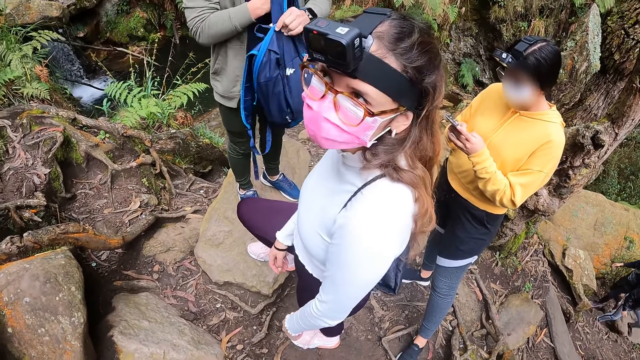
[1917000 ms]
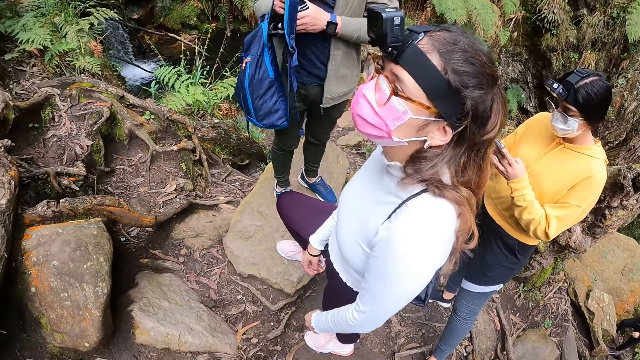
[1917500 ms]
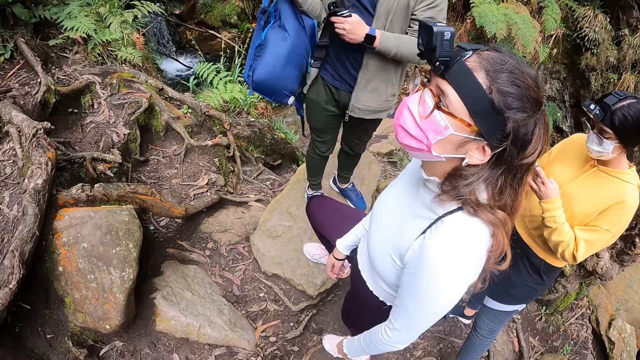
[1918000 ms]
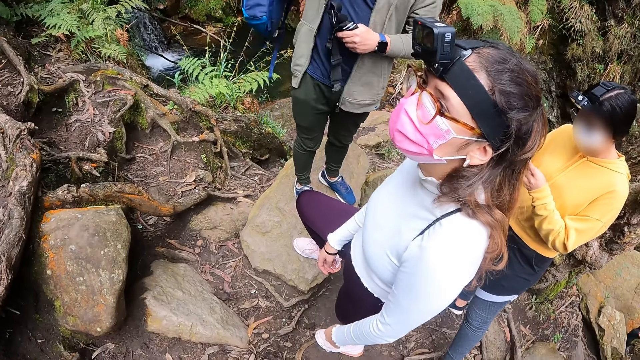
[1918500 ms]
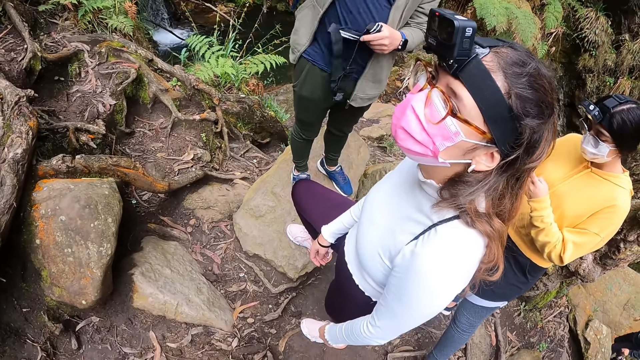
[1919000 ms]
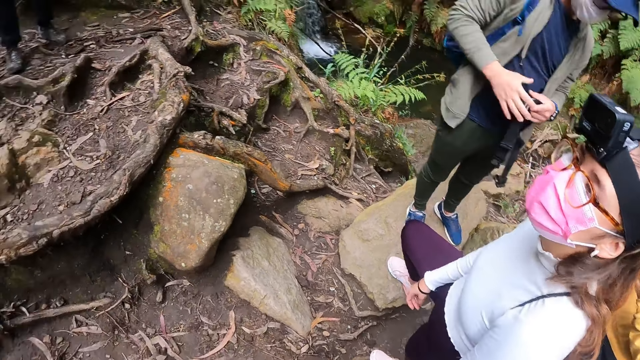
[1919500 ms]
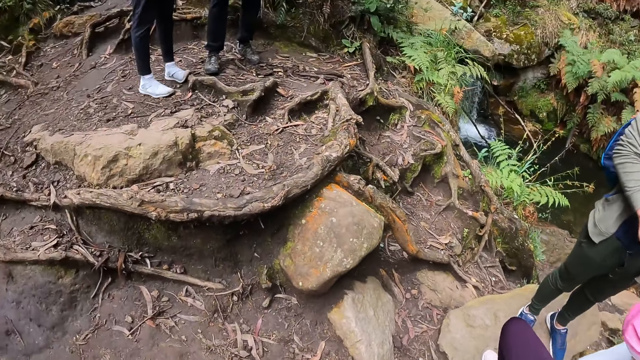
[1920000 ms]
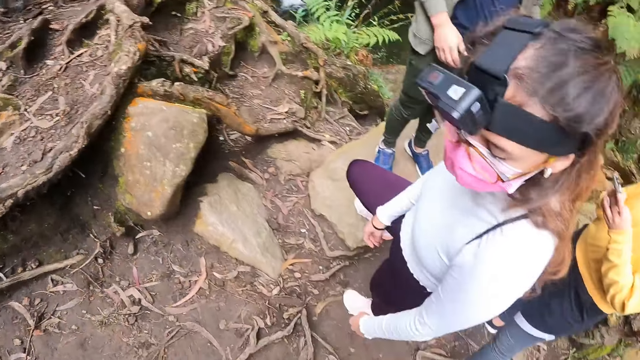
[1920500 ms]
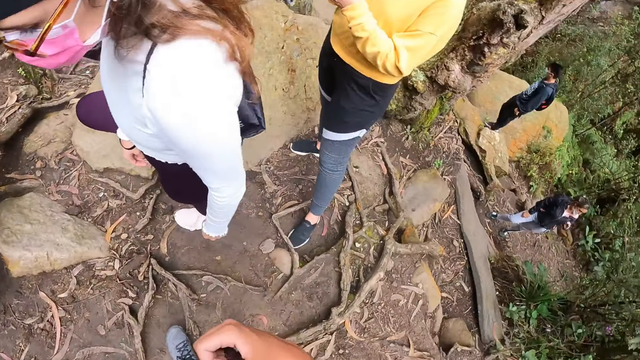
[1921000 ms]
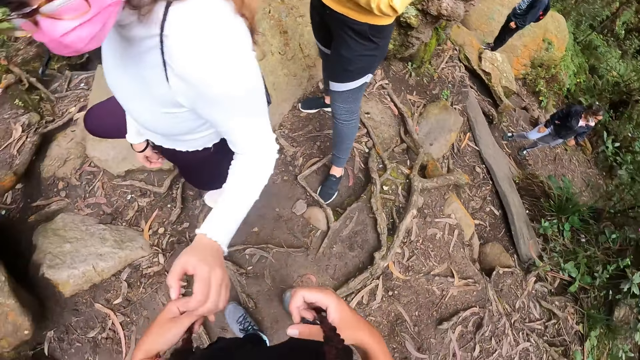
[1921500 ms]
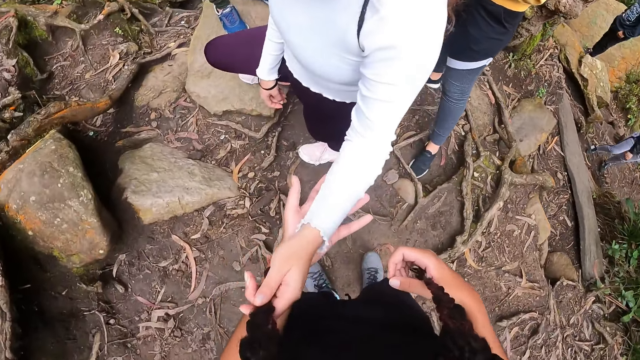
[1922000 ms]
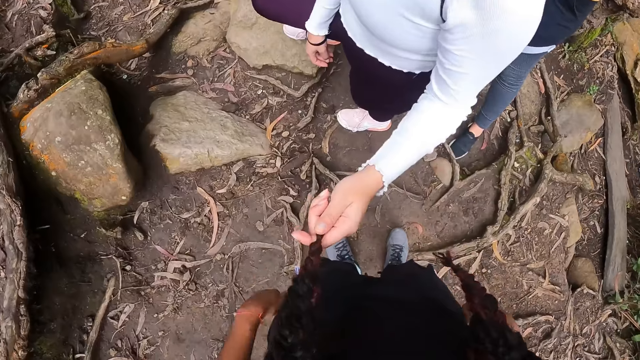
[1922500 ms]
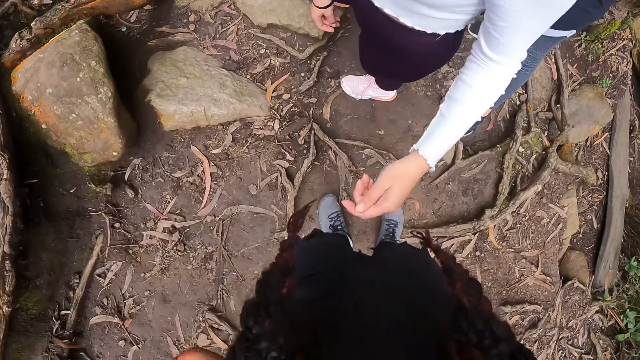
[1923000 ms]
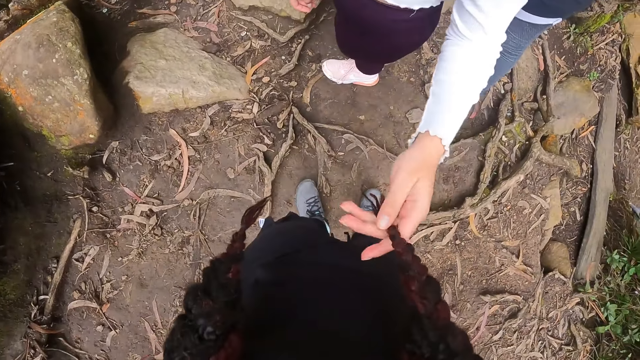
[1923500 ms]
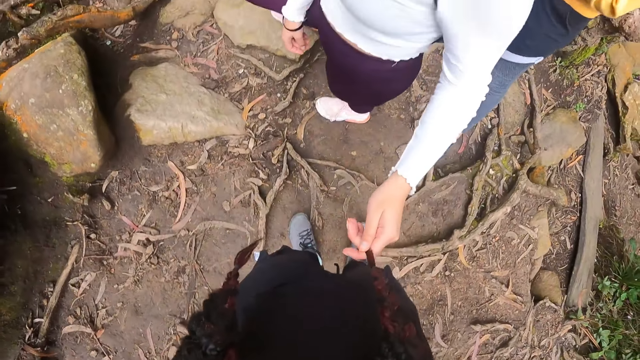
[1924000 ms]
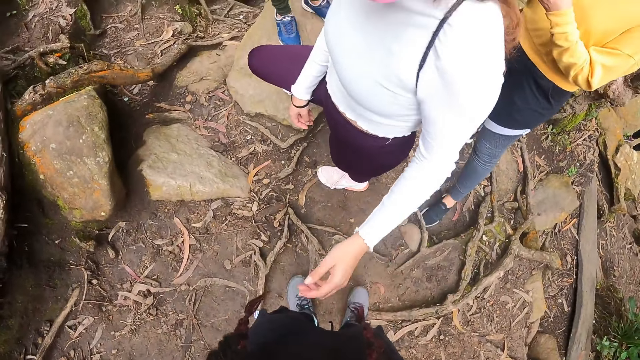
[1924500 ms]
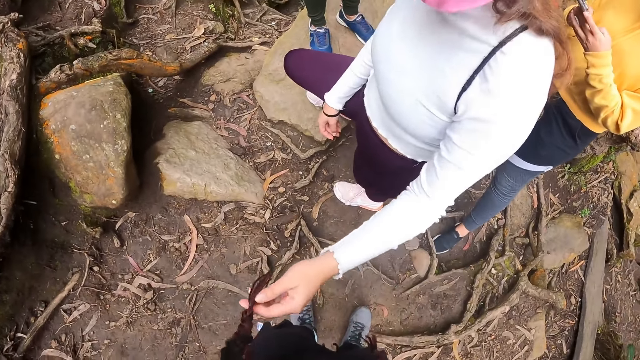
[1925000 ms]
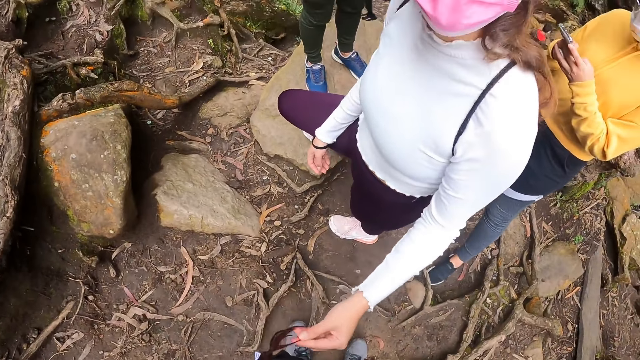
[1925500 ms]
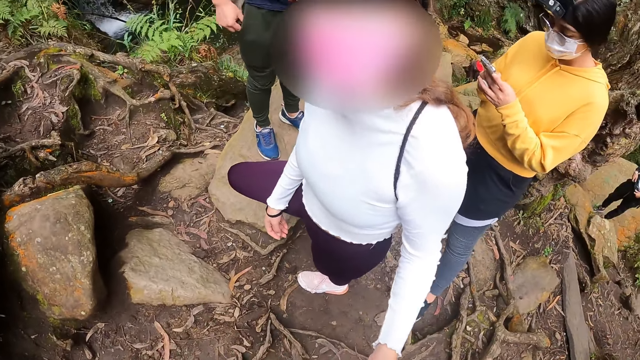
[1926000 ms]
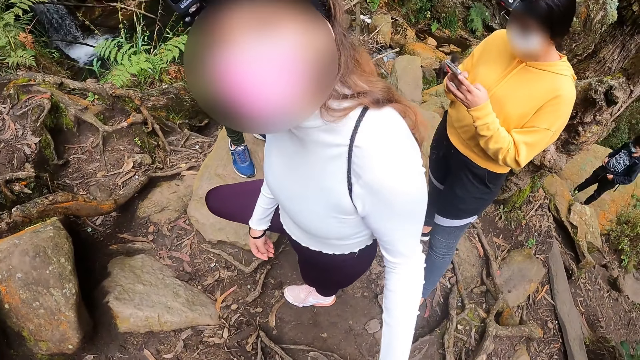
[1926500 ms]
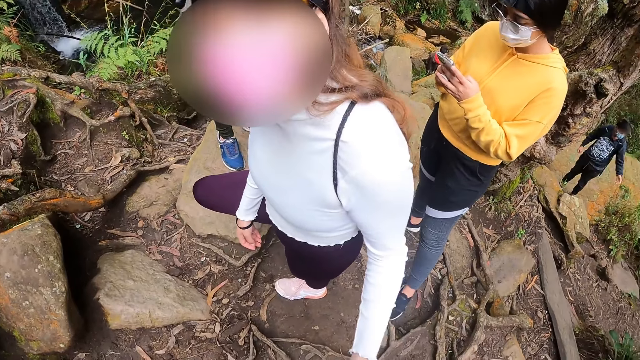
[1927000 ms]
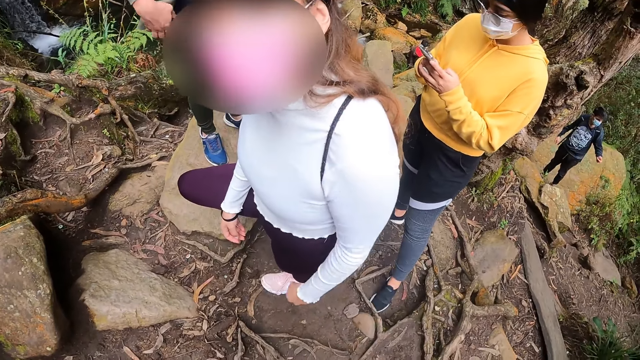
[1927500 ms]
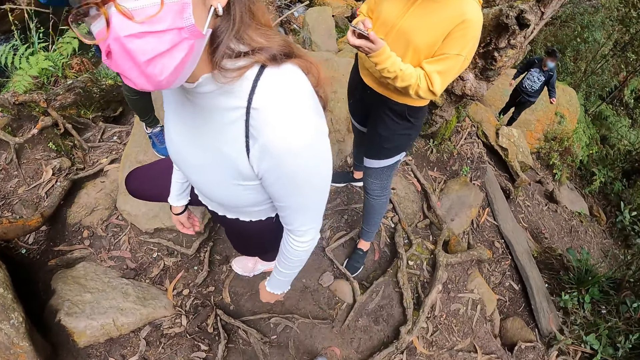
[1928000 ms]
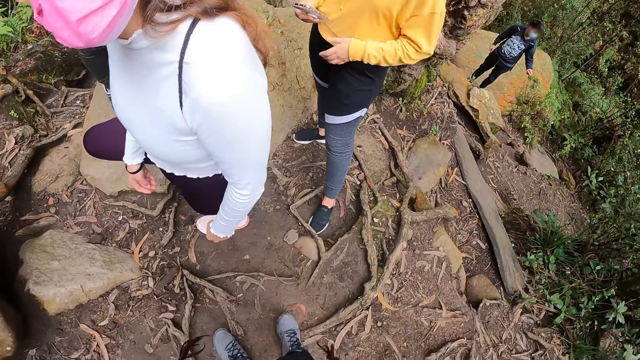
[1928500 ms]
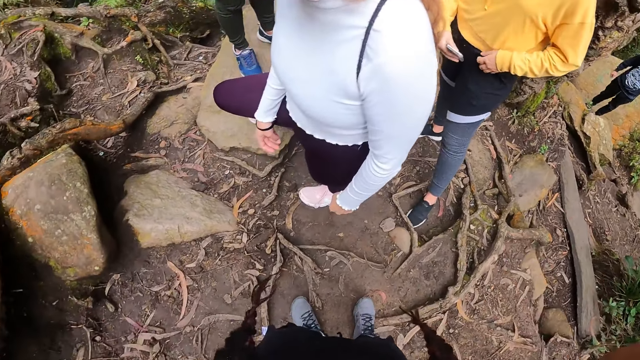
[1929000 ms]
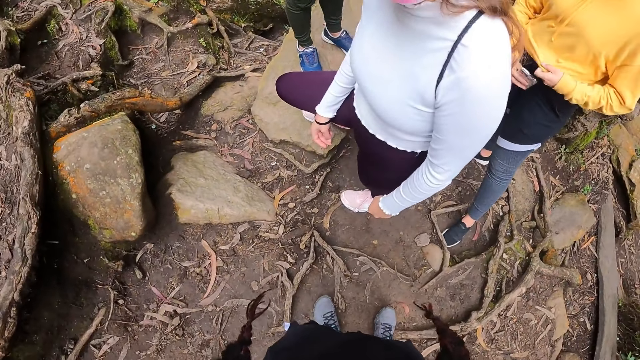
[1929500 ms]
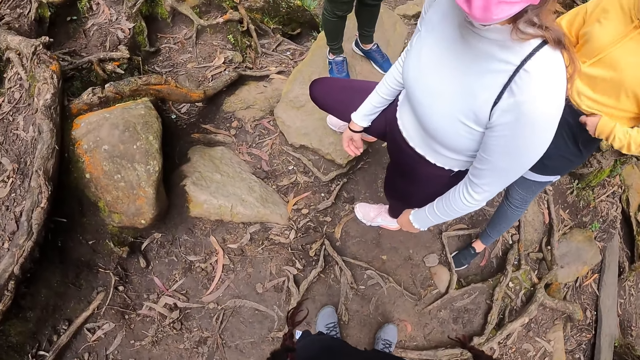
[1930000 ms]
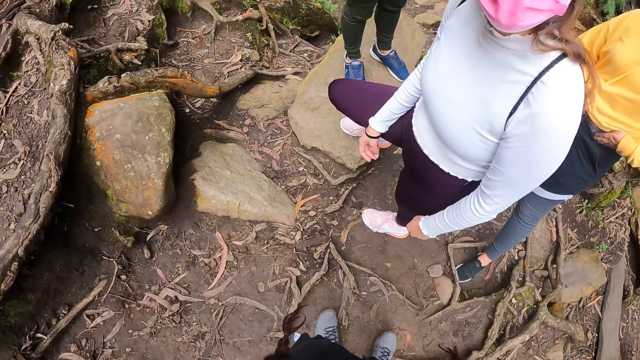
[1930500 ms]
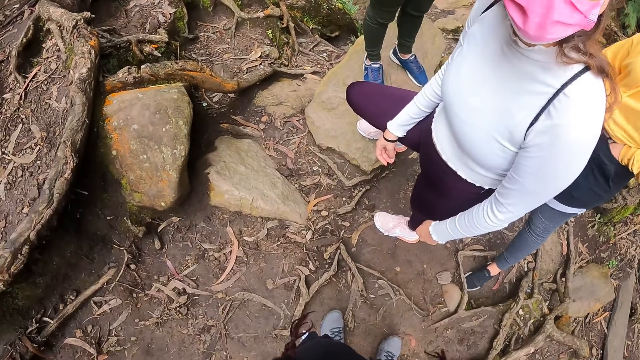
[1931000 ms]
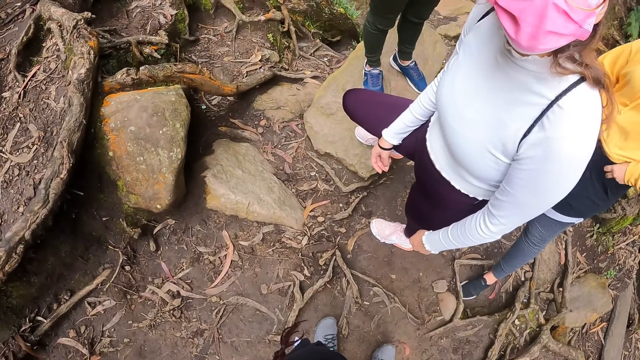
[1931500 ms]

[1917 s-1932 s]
The camera wearer looks around. A man backs a bag with both hands. The man moves a belt to his left hand. The camera wearer stretches her left hand forward. A woman touches the hair of the camera wearer with her left hand. The camera wearer interacts with the woman. The woman holds hair. The camera wearer looks around. She interacts with the woman. Another woman raises her cloth with her left hand and puts the phone under her cloth with her right hand.

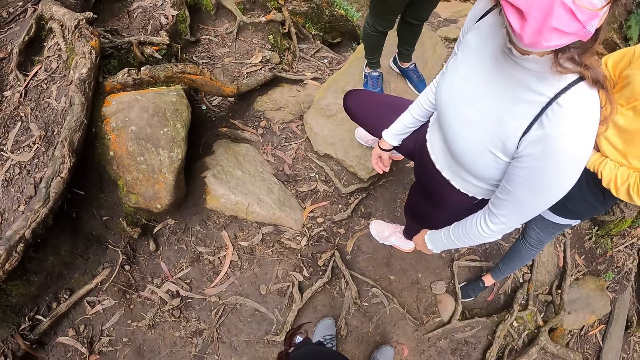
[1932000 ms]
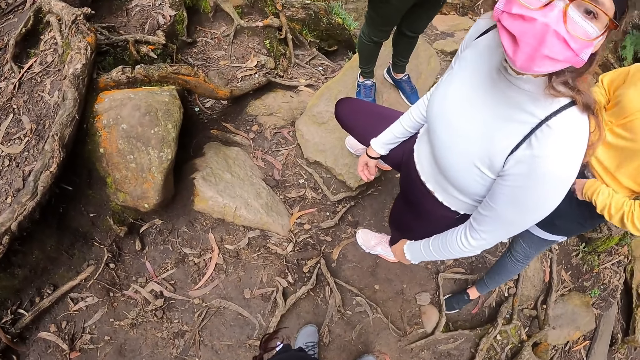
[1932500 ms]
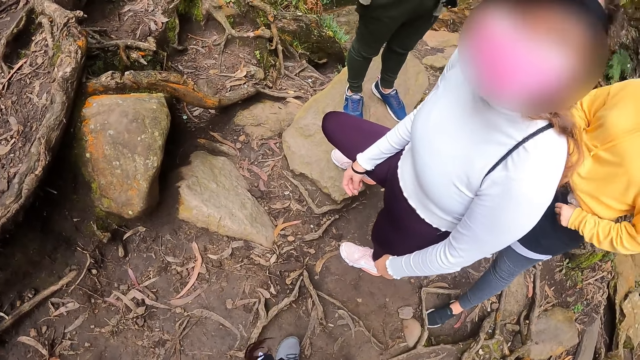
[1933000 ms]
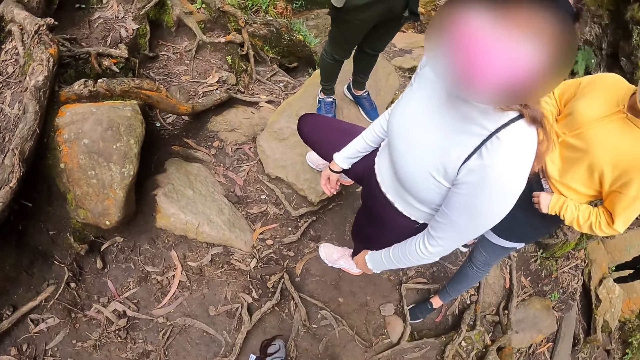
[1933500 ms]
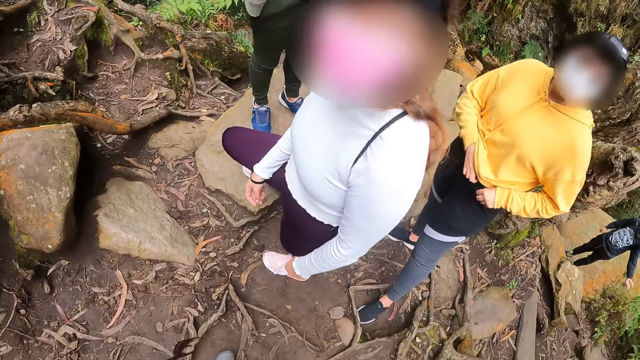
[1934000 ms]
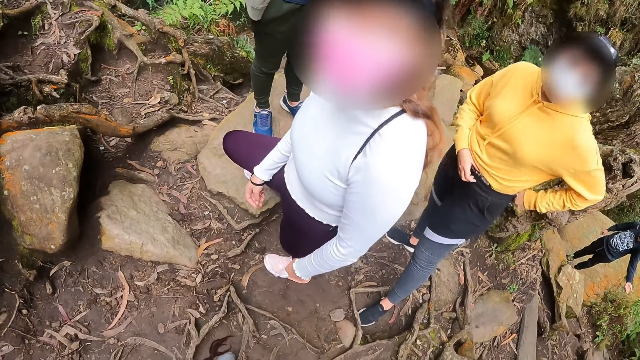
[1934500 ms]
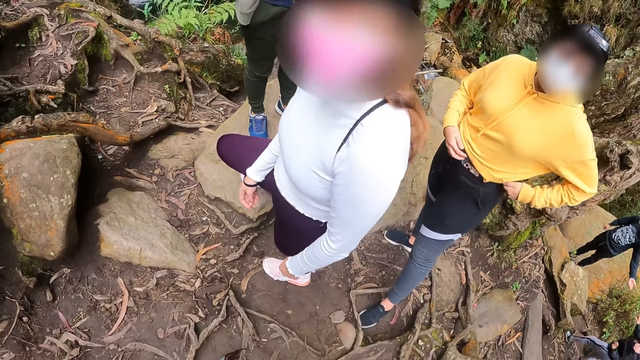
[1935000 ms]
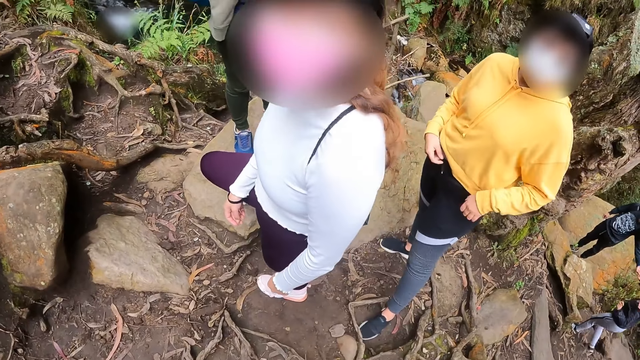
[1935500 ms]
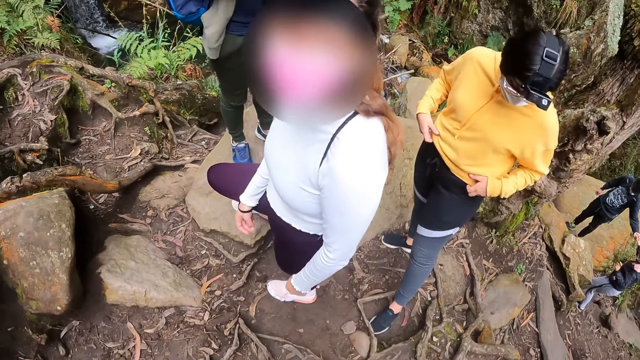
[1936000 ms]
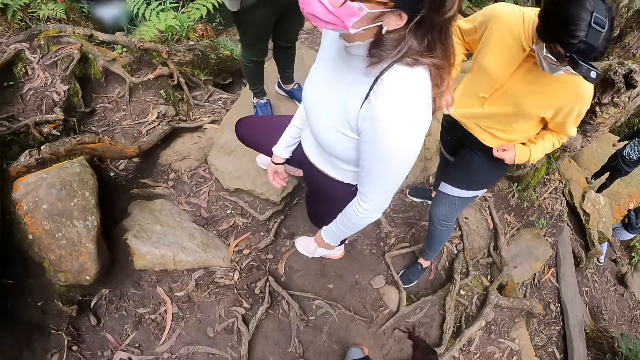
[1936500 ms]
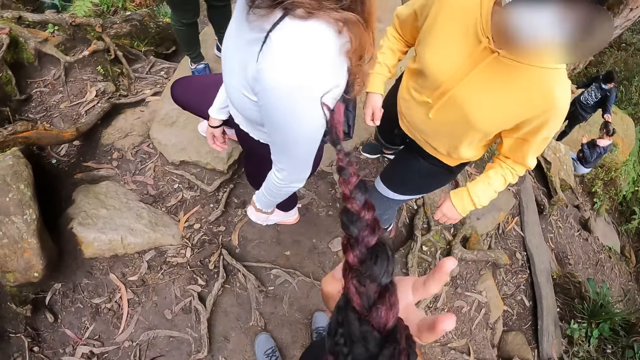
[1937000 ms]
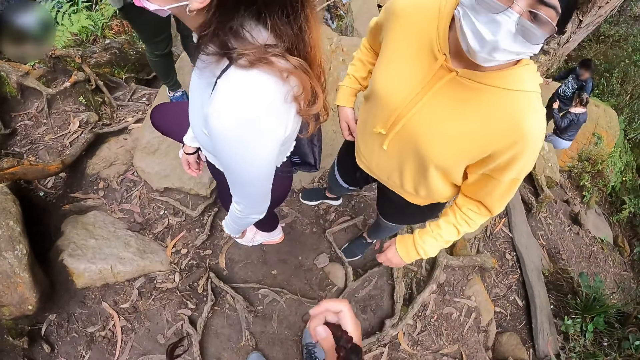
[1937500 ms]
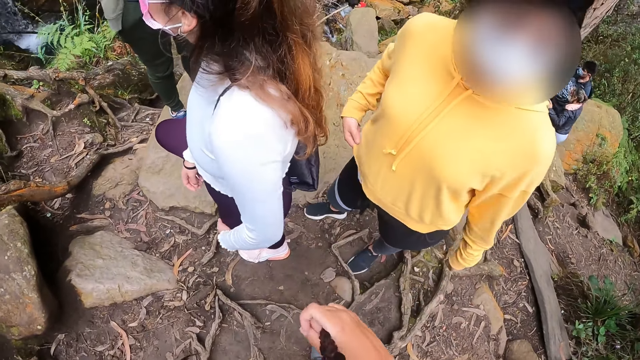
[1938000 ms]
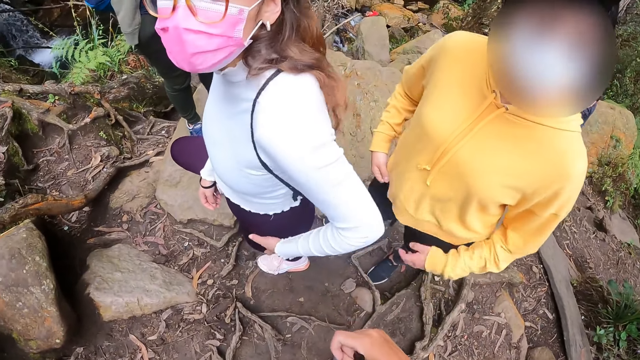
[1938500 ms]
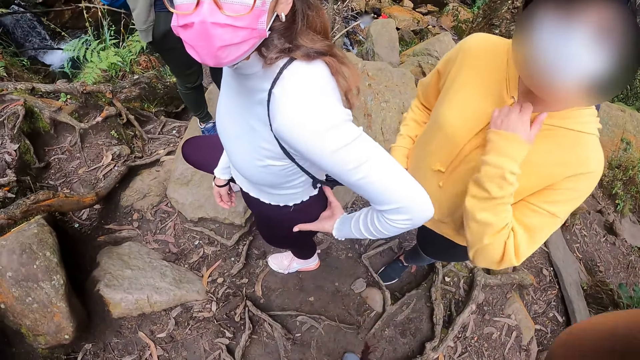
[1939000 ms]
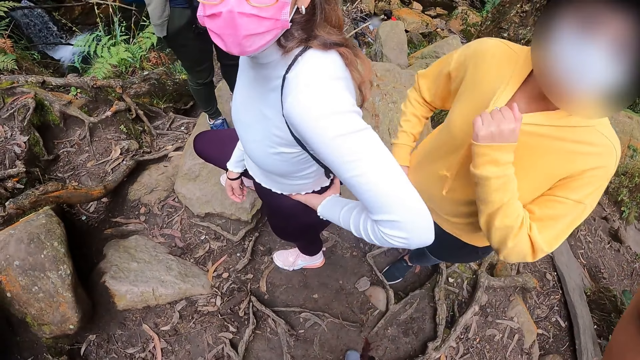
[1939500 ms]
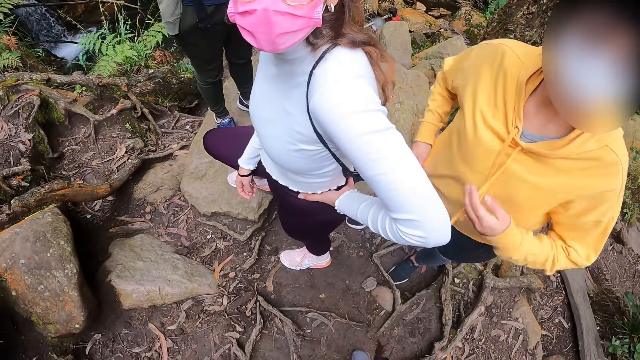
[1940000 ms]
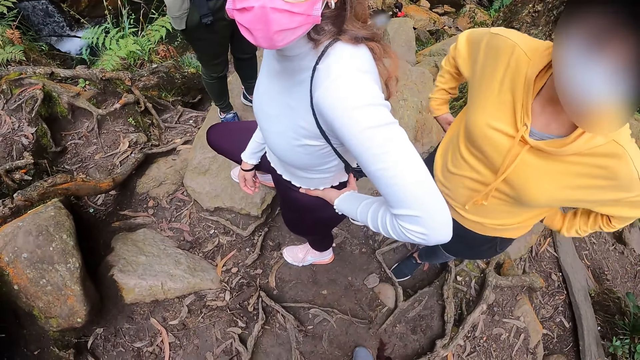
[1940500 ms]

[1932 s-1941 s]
A woman adjusts her cloth with both hands. The camera wearer interacts with the woman. She holds her hair with her right hand. Another woman rests her left hand on her waist. The camera wearer looks around.
